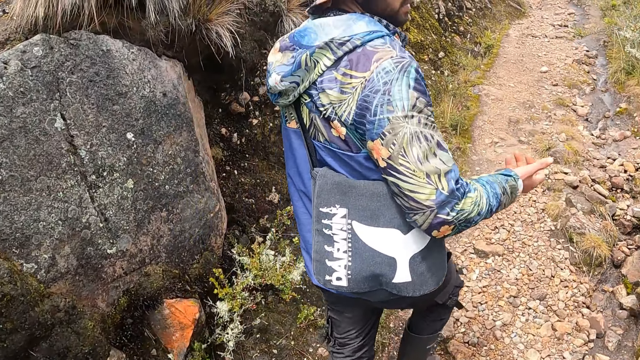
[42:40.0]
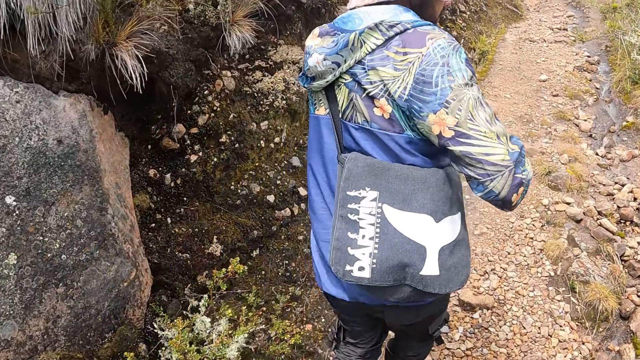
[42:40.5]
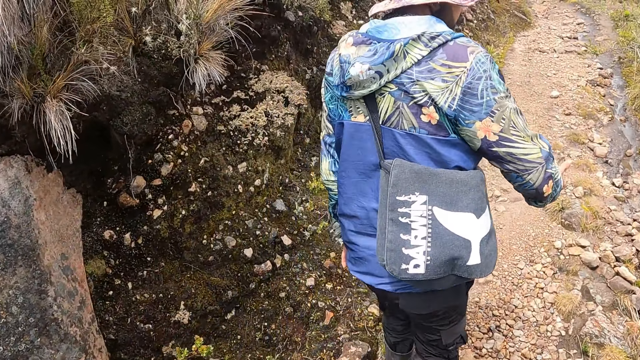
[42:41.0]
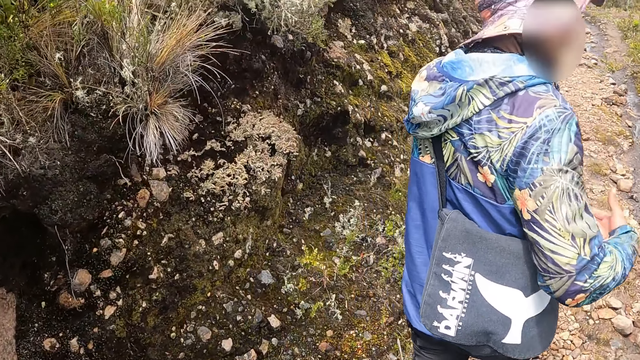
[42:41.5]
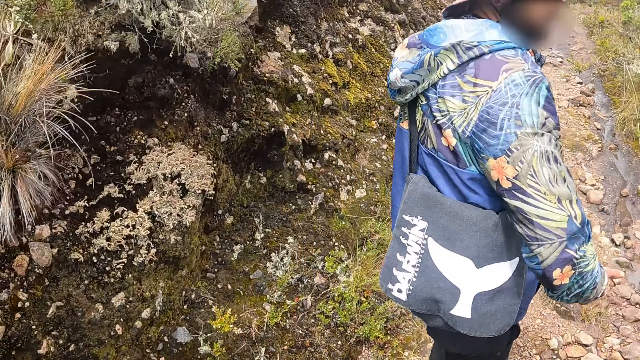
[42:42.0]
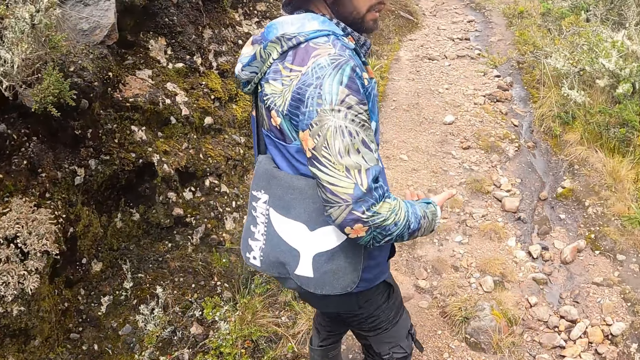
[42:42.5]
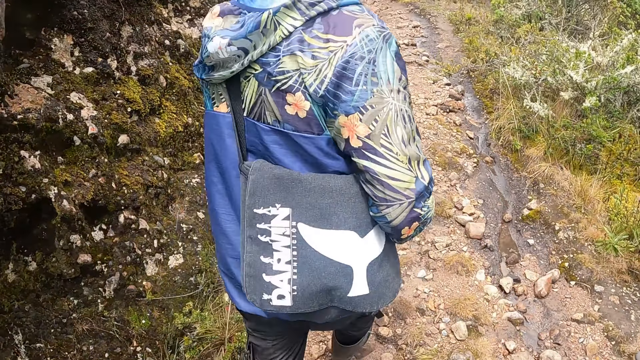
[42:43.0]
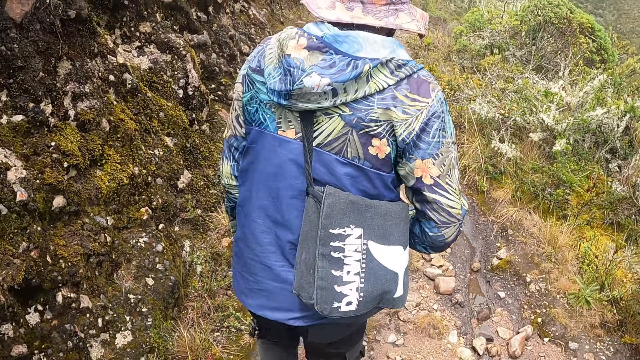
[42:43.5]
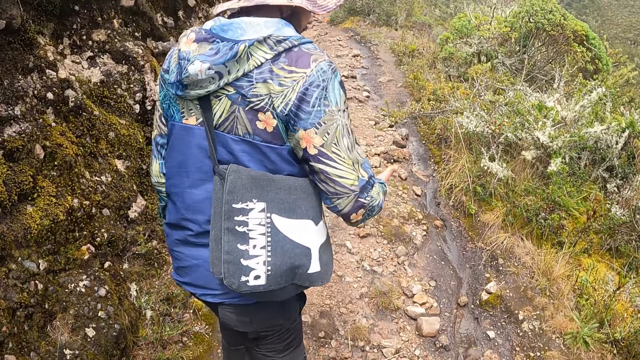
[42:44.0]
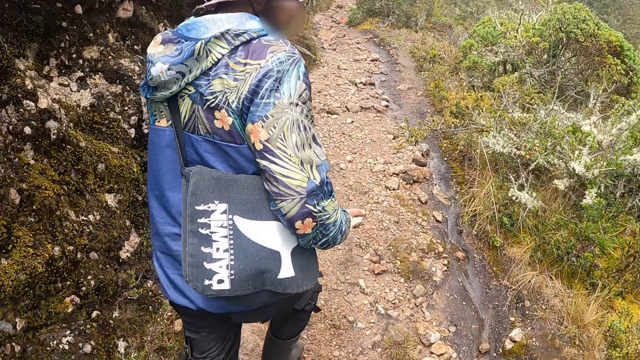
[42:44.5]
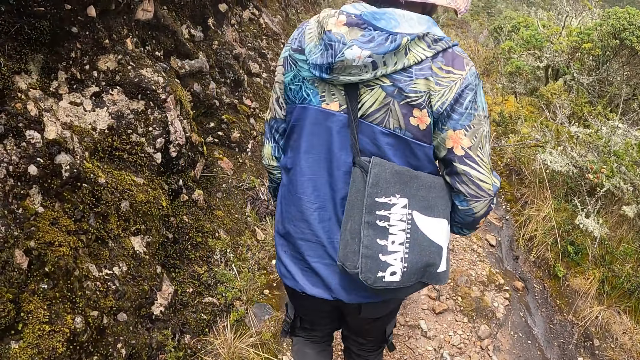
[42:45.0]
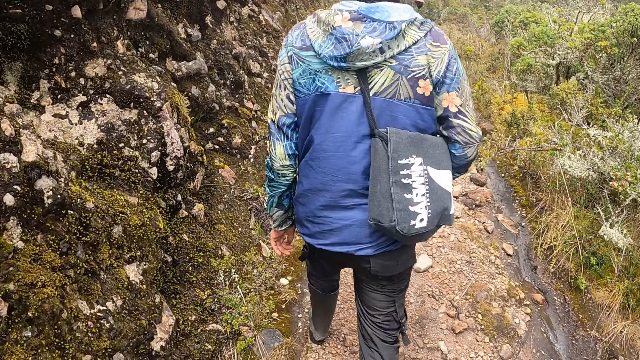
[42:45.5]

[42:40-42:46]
The camera wearer walks uphill.

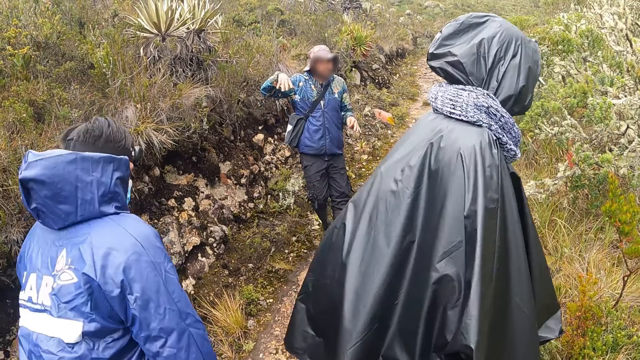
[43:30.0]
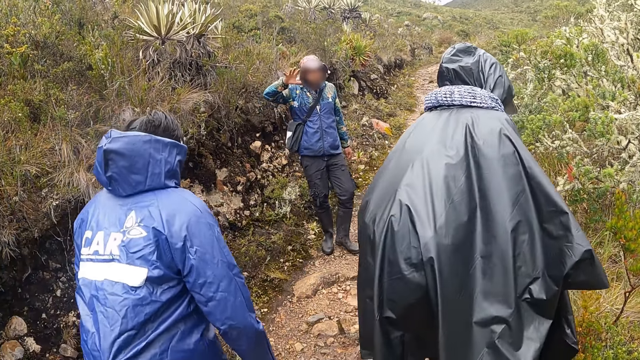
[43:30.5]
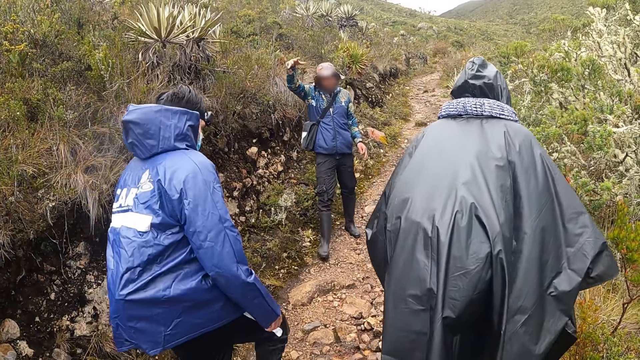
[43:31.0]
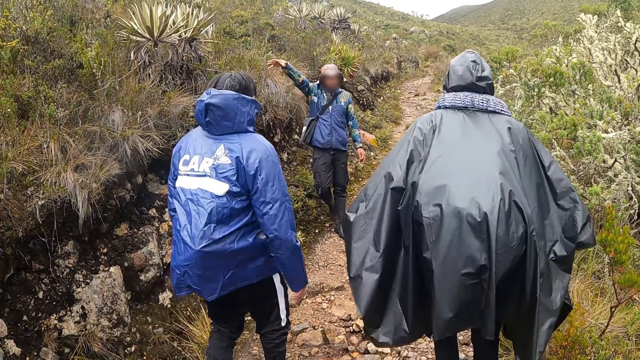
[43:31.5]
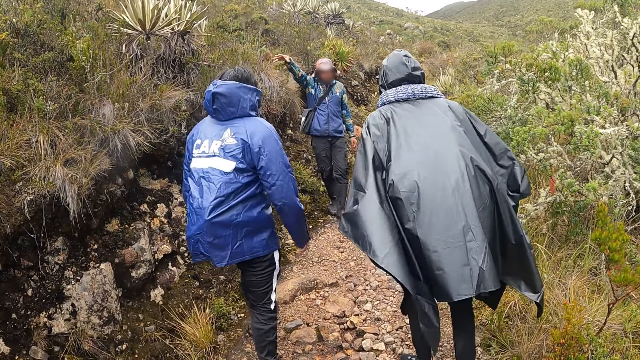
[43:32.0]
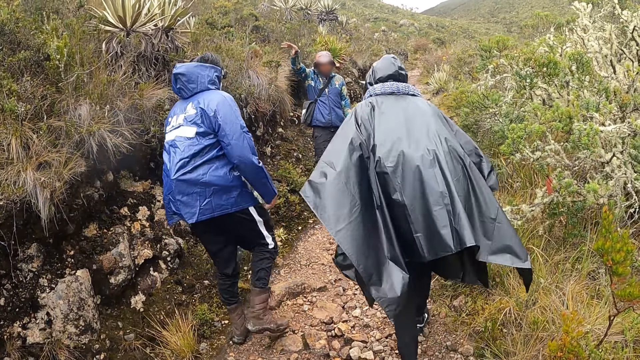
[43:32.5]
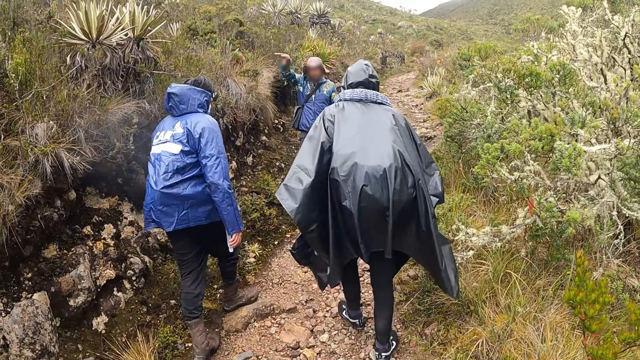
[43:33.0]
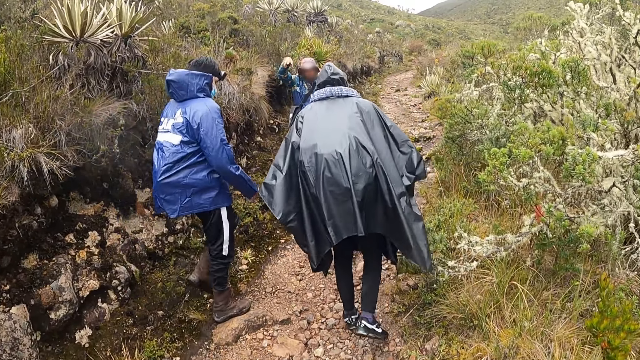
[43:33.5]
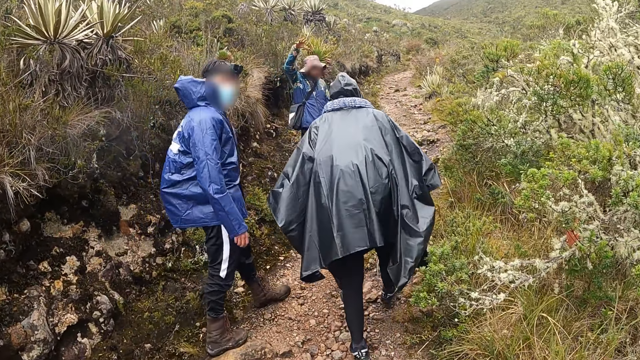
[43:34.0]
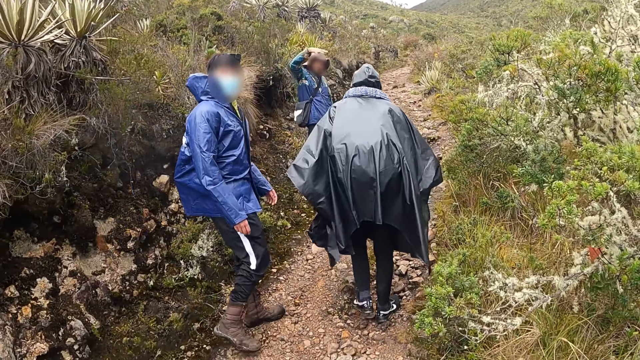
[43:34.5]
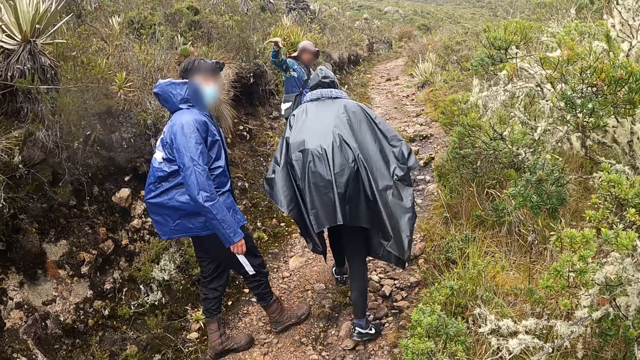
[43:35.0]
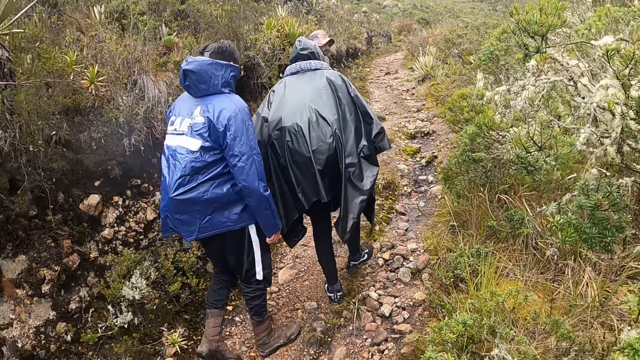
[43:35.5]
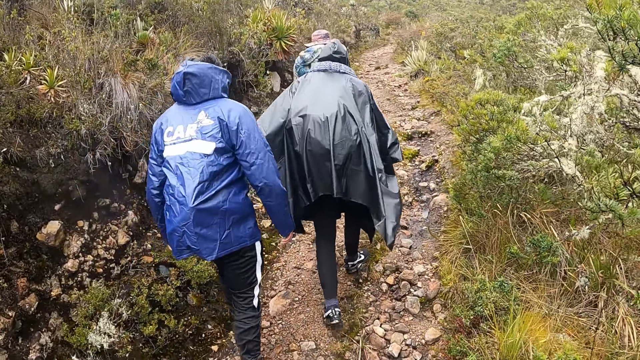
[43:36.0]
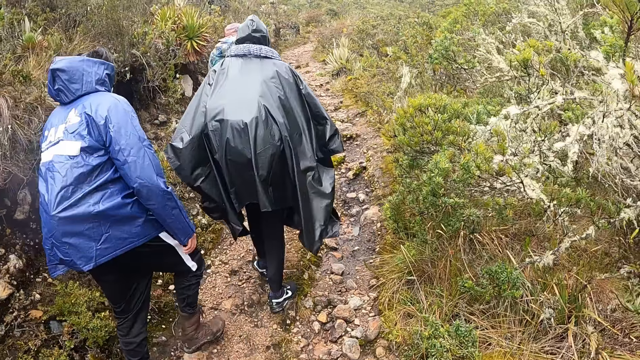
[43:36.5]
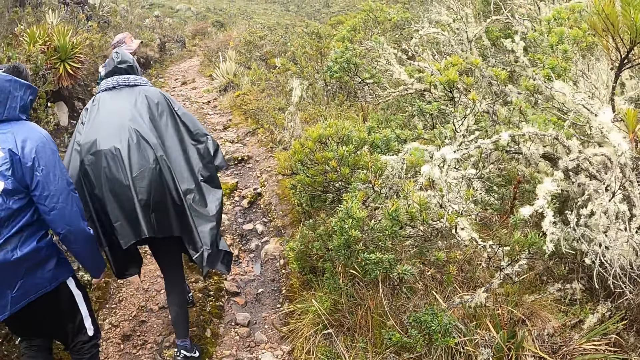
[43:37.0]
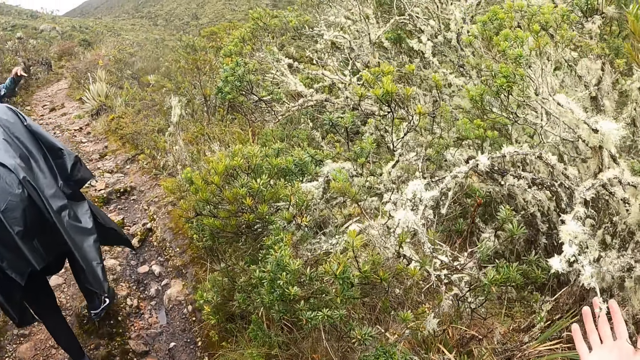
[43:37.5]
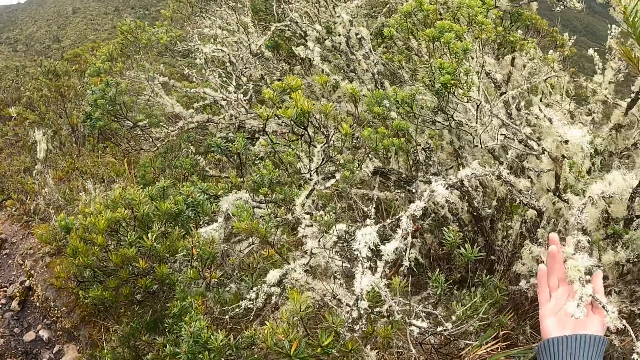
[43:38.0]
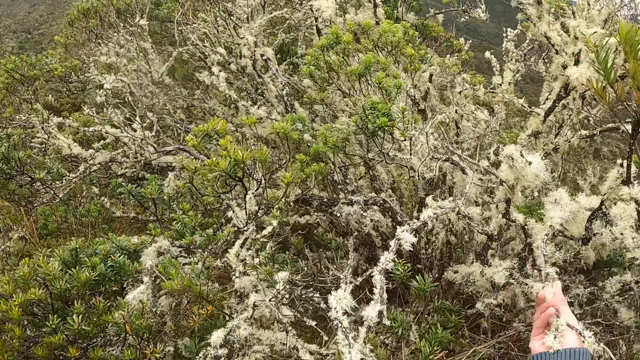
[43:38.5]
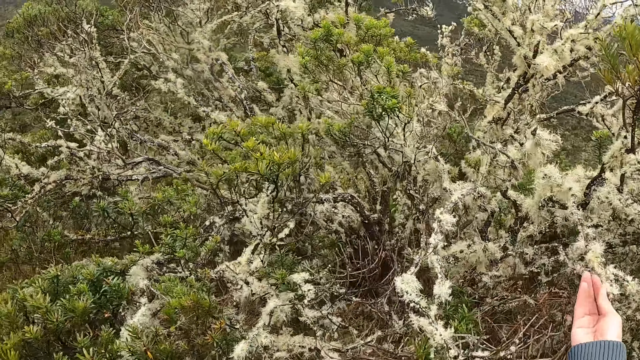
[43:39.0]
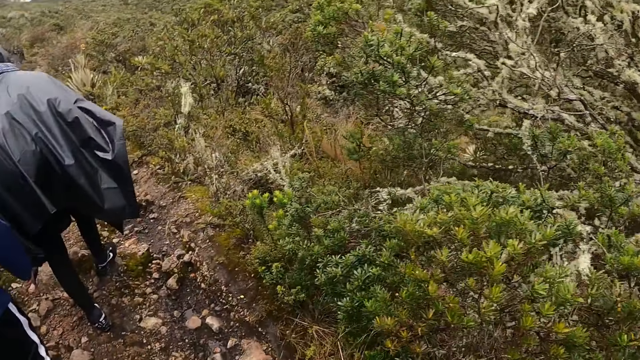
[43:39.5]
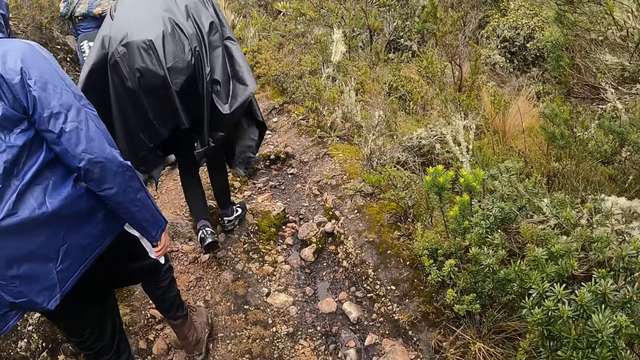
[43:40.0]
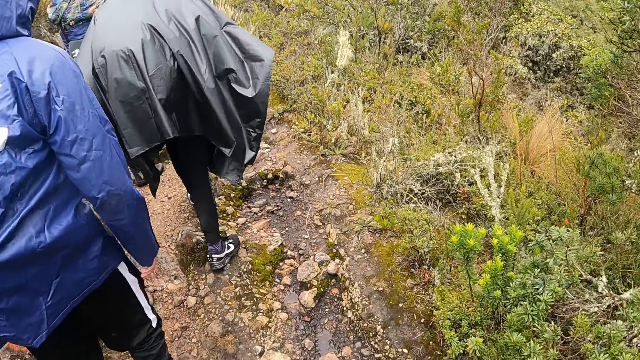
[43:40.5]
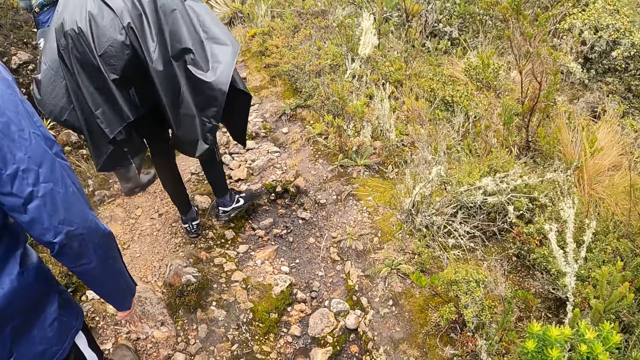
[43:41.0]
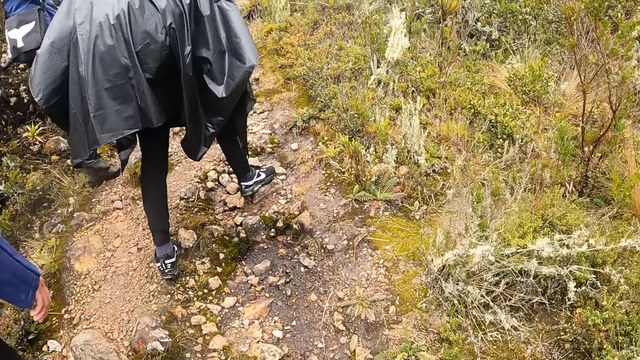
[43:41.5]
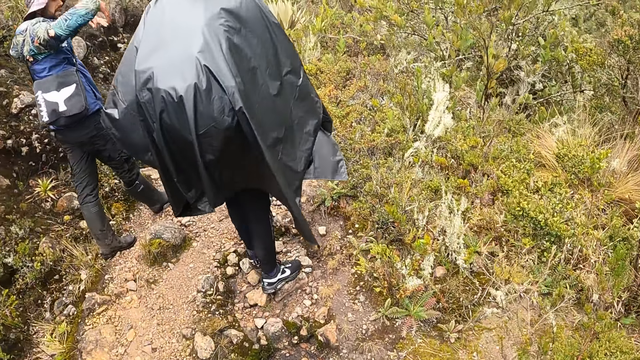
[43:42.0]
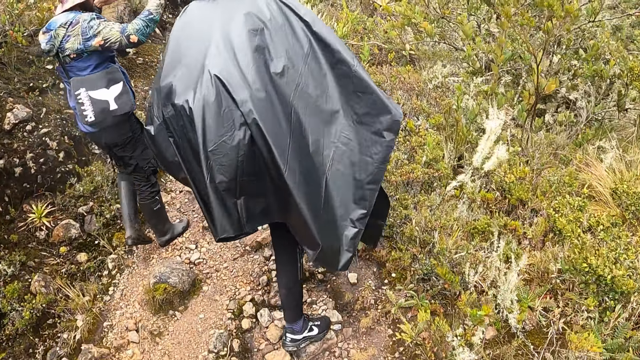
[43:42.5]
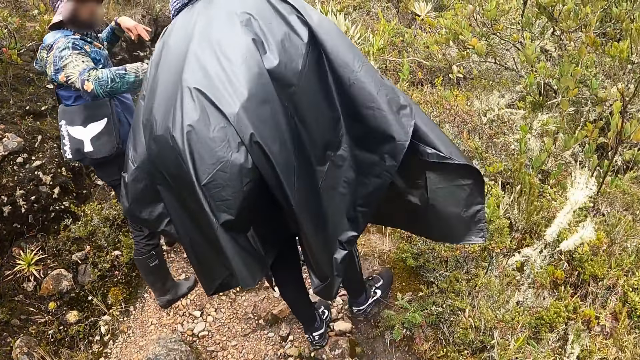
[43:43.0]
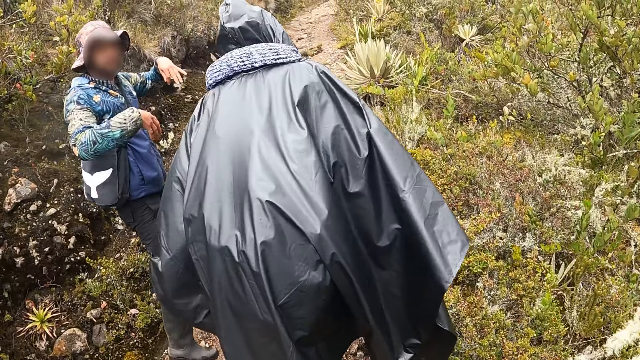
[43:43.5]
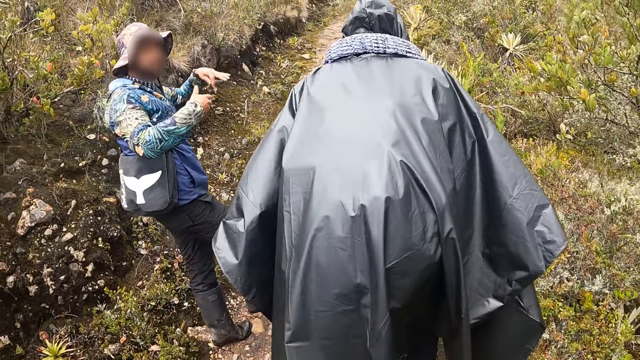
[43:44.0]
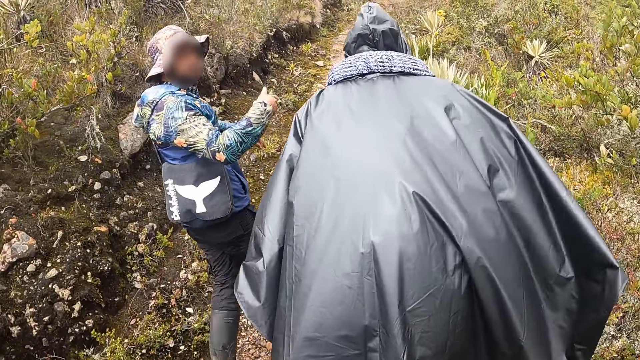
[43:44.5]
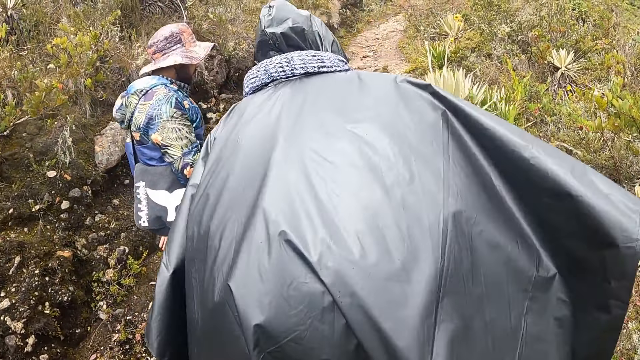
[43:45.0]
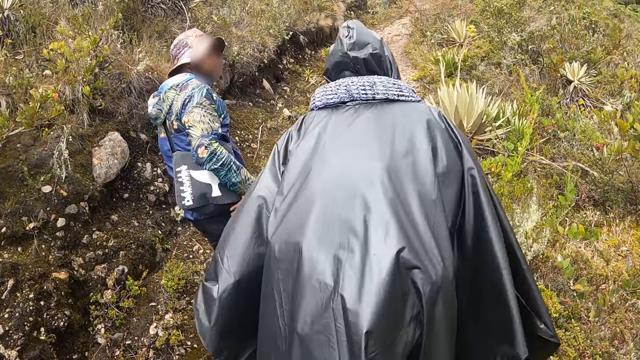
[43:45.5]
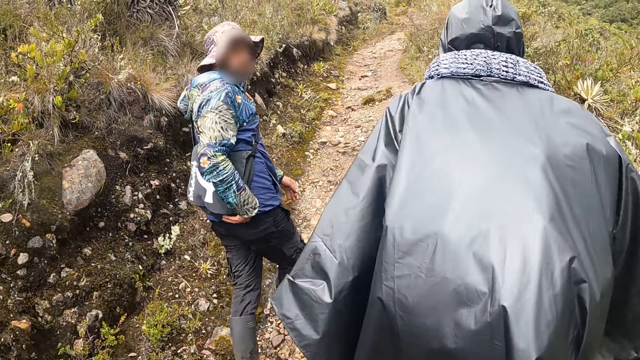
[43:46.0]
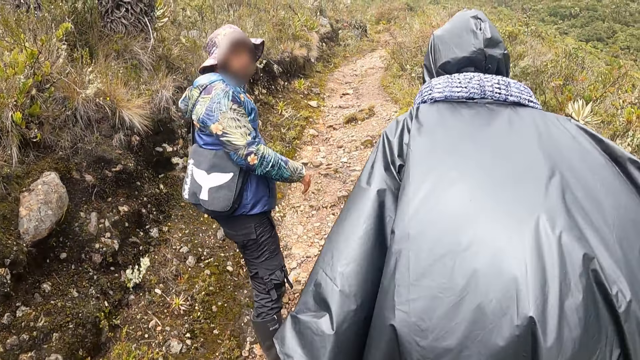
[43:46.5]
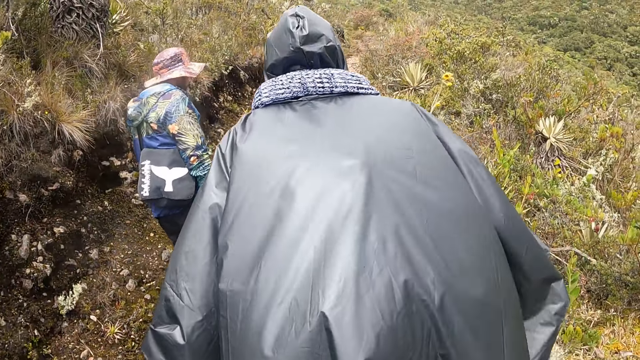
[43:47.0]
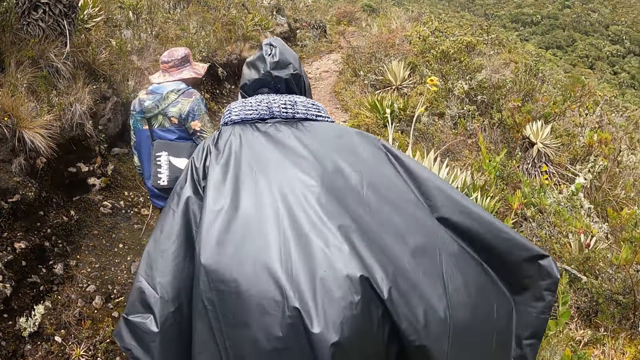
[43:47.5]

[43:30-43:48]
A man shows hand gestures. The camera wearer walks uphill. He touches a tree branch with his right hand. He walks uphill on the road. He interacts with the man.
